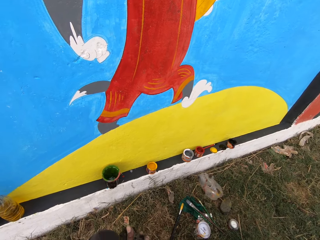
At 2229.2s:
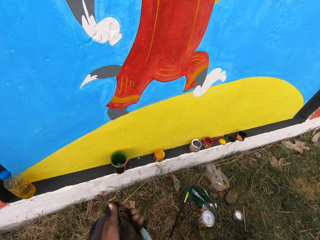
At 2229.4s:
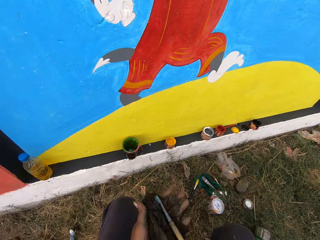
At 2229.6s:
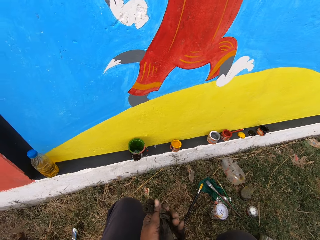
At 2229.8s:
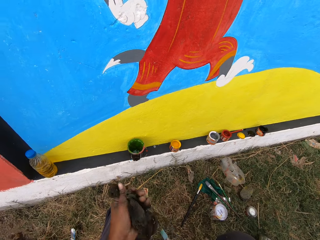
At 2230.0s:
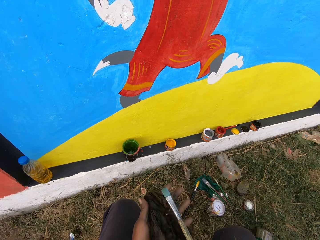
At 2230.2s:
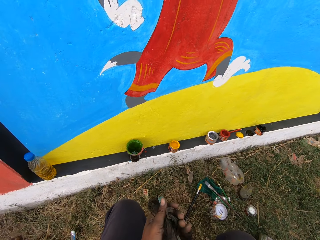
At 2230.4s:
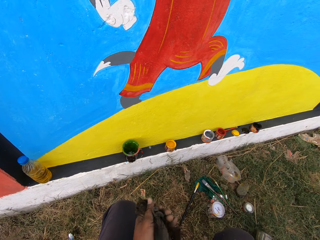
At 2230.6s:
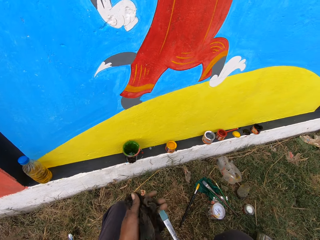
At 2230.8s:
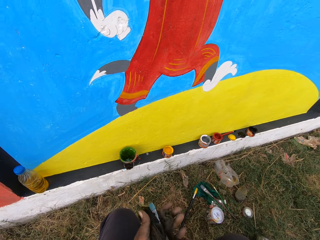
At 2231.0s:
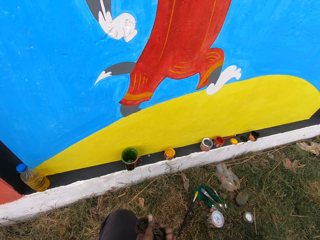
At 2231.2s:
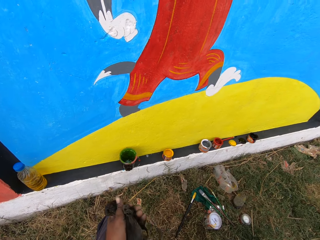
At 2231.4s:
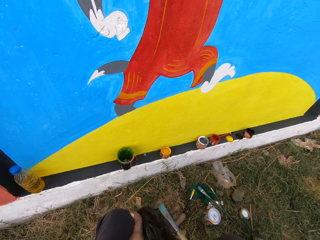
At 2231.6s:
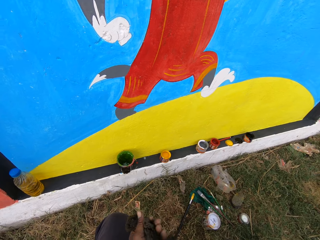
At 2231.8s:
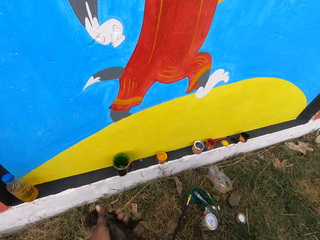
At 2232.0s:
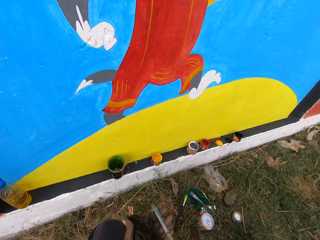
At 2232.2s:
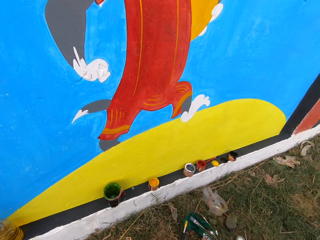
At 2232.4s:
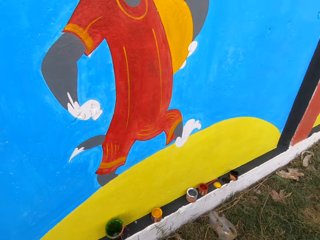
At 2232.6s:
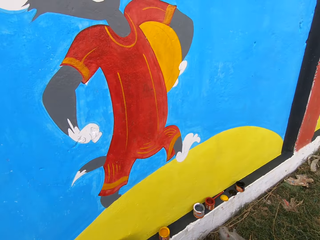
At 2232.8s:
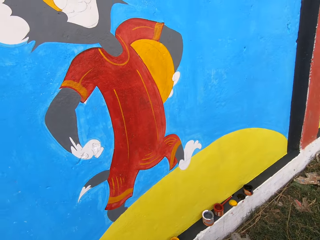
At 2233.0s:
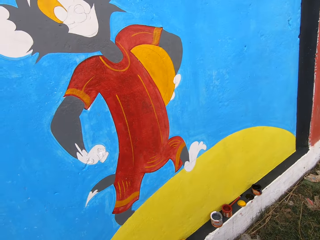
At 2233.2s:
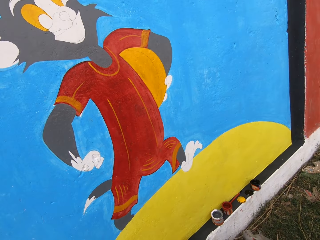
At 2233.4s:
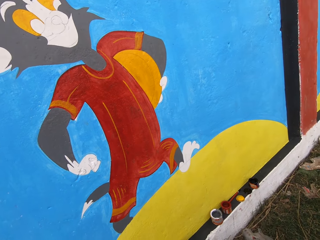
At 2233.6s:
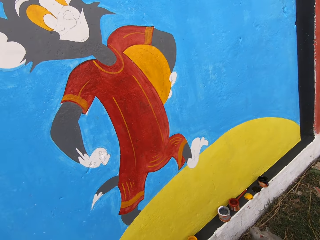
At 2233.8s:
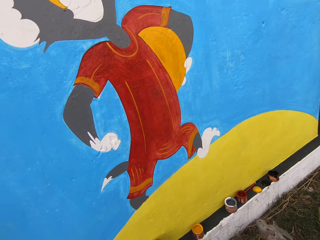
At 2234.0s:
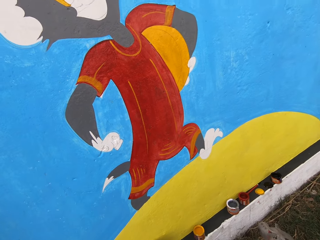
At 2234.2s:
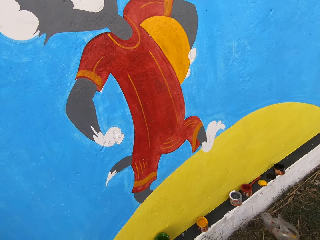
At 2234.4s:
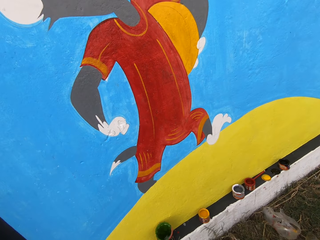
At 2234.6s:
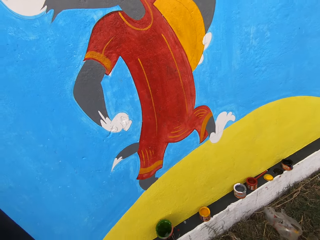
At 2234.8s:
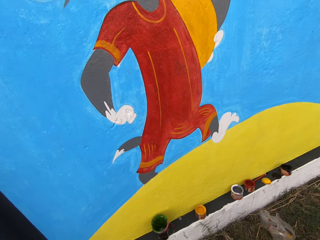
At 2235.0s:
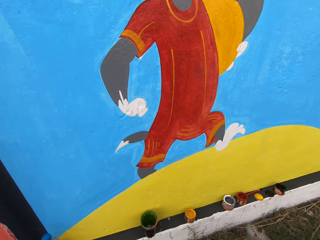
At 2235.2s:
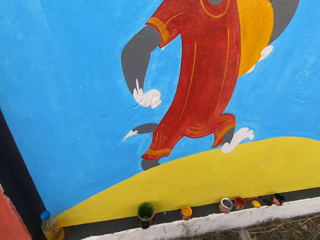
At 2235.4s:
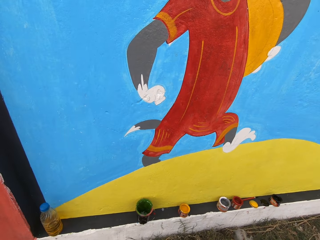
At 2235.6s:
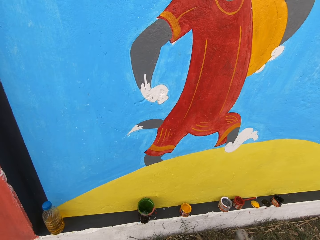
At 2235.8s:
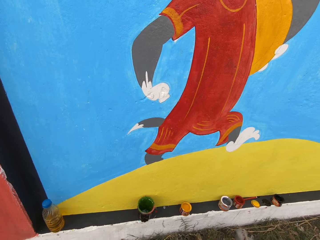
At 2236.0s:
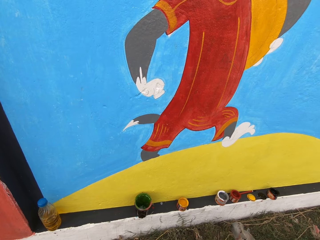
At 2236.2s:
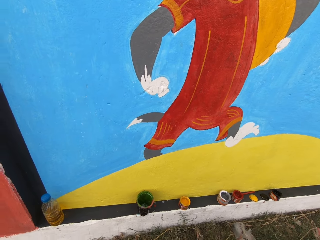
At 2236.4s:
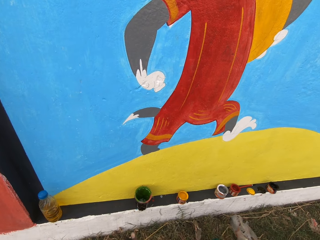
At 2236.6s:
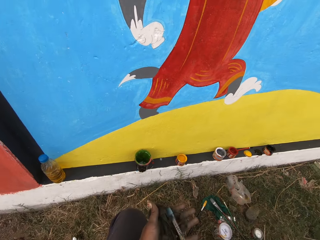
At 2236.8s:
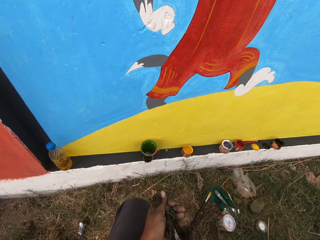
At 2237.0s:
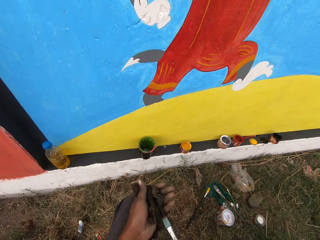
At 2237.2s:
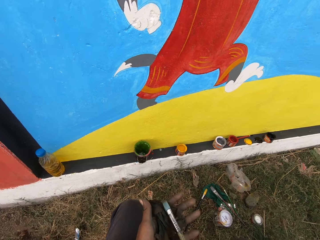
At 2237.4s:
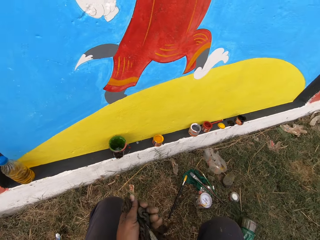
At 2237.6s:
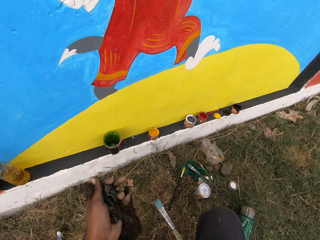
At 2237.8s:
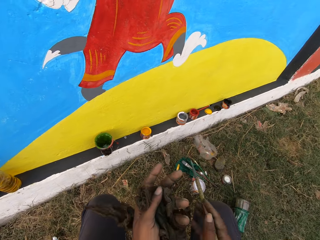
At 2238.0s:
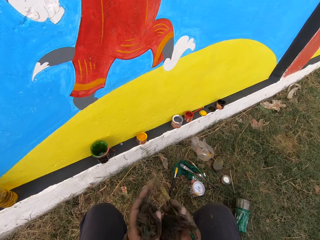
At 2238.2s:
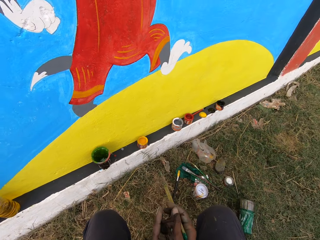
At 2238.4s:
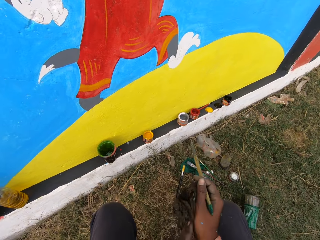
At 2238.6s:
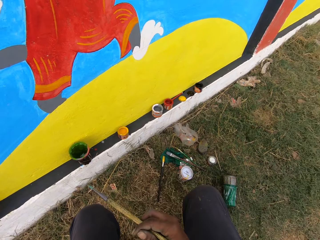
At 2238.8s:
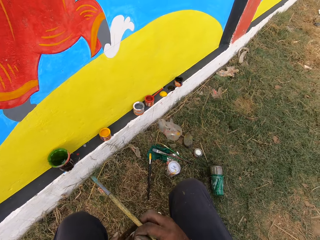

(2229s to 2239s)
The camera wearer talks with a man. They clean the painting brush with the cloth.

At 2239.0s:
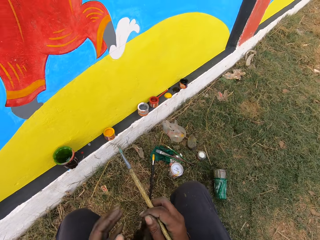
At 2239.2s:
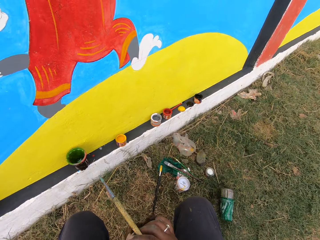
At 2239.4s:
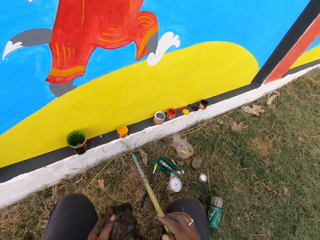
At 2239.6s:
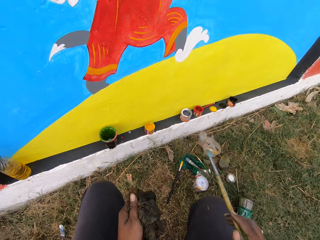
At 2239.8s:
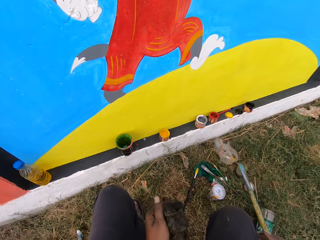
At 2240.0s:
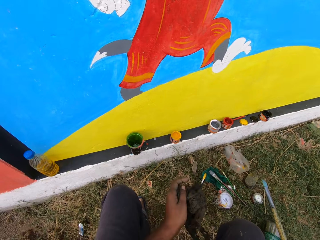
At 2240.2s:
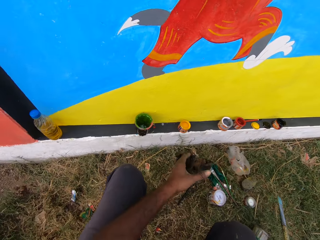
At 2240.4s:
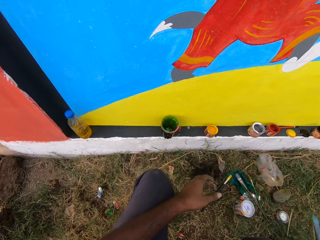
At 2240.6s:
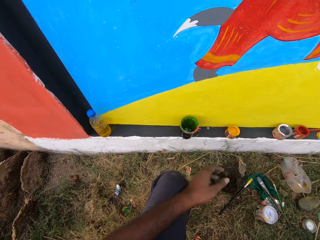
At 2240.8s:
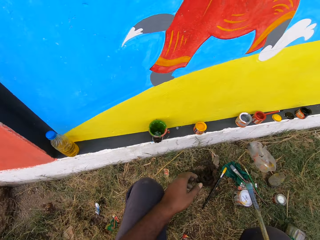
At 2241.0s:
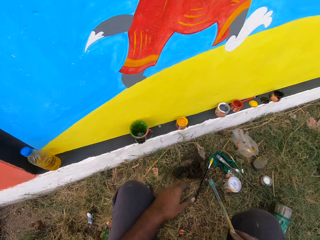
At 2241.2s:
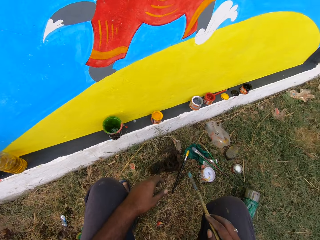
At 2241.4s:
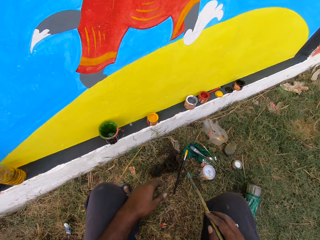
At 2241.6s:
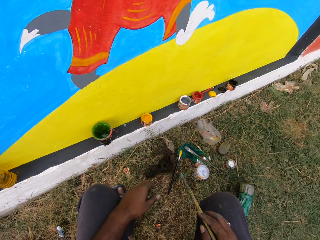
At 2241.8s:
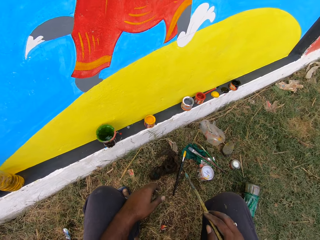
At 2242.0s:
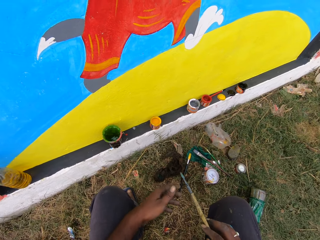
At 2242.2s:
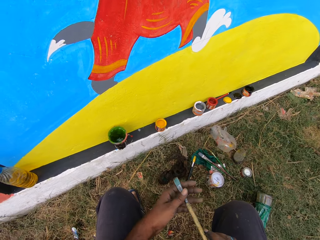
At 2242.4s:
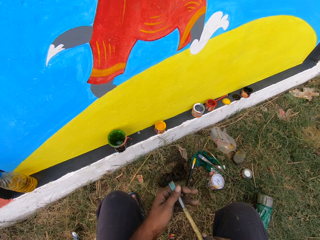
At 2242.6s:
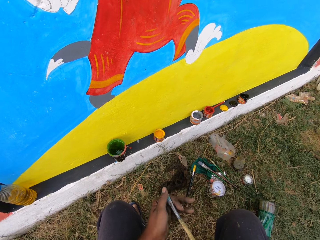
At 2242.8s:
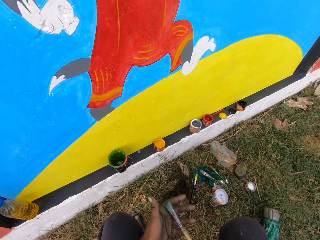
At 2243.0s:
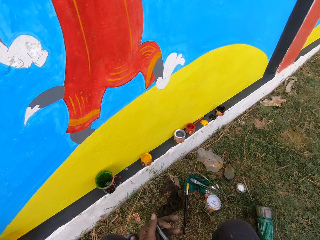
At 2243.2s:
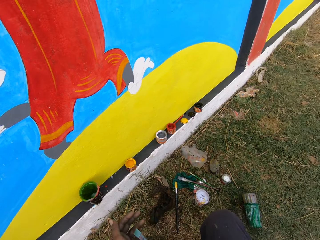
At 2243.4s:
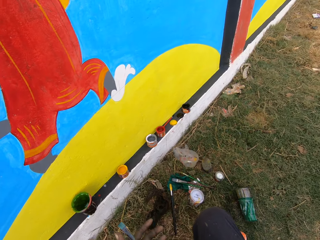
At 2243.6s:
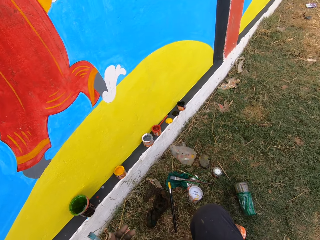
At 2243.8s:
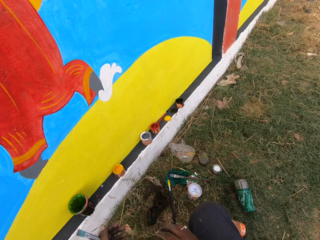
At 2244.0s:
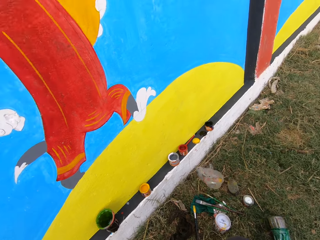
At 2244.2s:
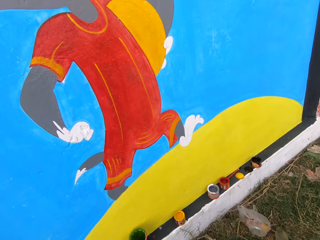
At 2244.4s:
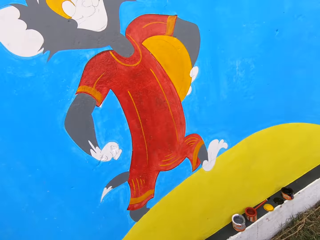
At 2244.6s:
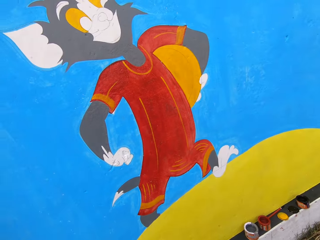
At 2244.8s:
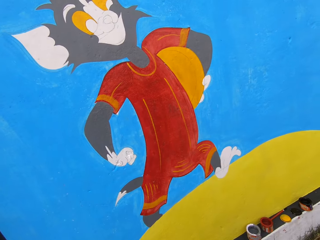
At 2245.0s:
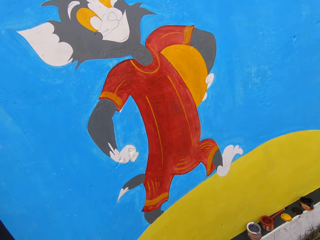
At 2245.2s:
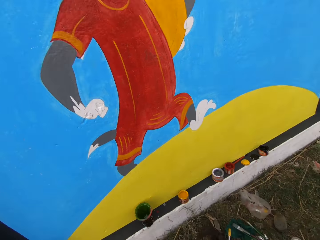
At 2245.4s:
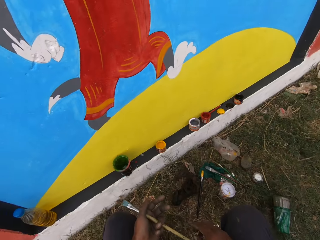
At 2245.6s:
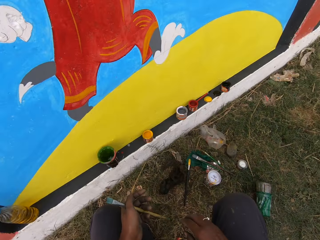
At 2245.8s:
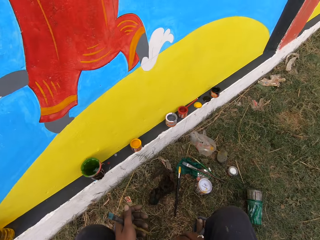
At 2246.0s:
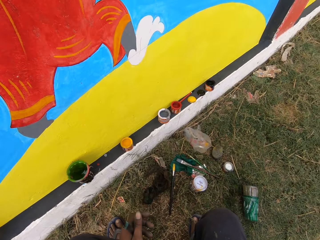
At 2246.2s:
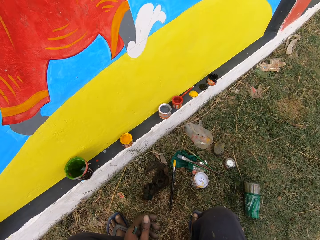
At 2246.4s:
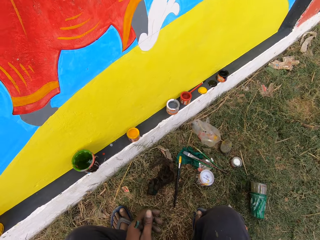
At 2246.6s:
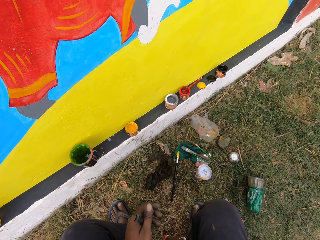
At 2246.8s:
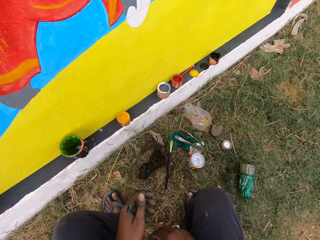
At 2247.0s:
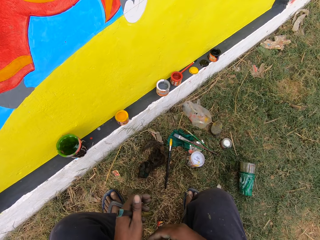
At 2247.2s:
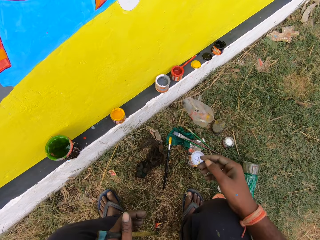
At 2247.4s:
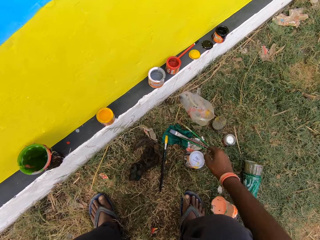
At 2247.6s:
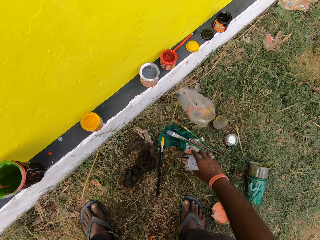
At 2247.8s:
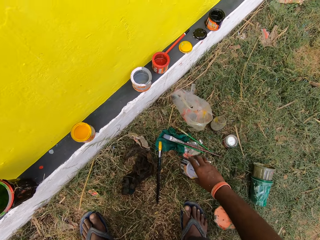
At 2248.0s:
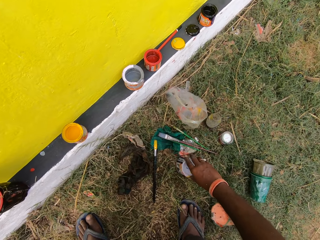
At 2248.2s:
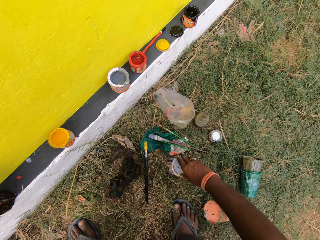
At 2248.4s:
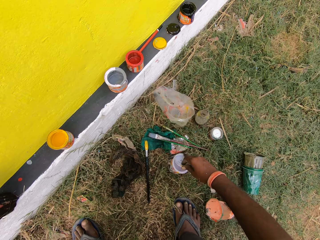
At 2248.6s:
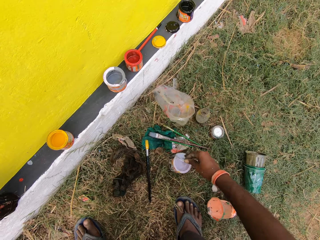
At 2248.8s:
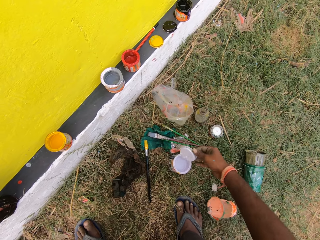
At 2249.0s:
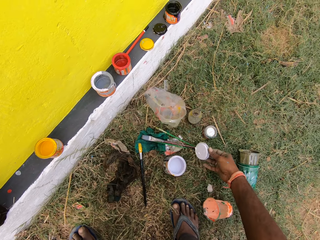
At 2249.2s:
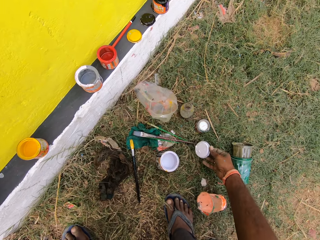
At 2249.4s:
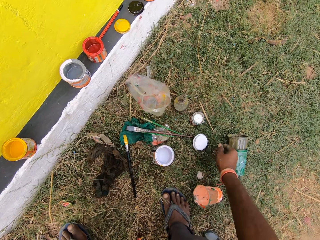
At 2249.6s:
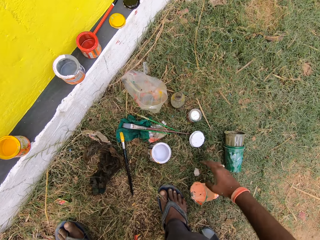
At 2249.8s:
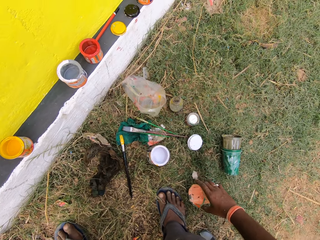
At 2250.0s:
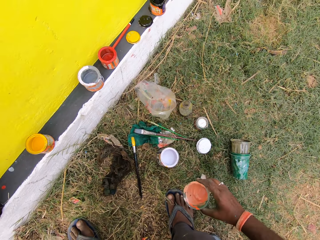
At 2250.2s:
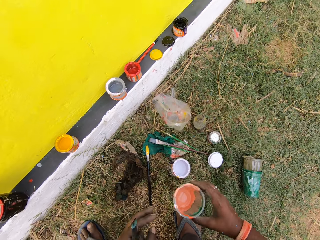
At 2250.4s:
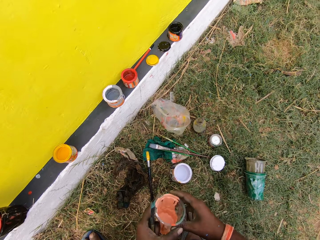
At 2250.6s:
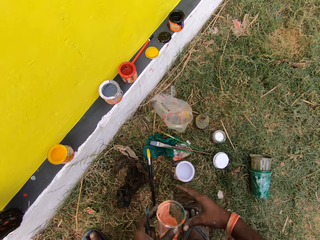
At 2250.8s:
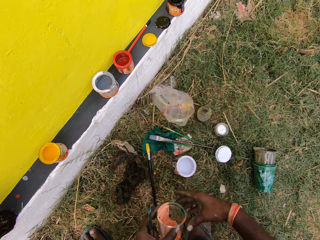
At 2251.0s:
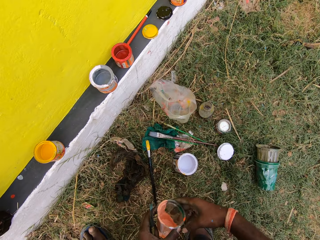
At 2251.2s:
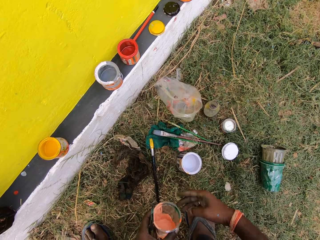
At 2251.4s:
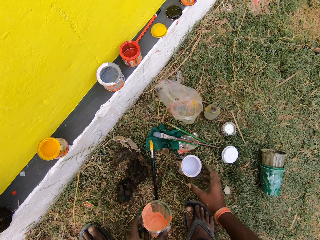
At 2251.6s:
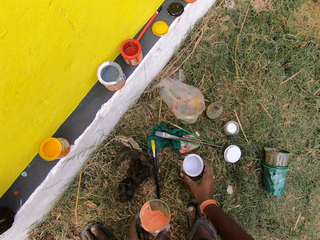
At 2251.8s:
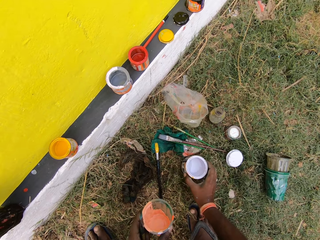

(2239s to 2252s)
The camera wearer drops the cloth on the ground with his left hand. He cleans the painting brush with his left hand. He picks the paint can or container. He opens the paint can. He picks up a plastic cup from the ground with his right hand.
